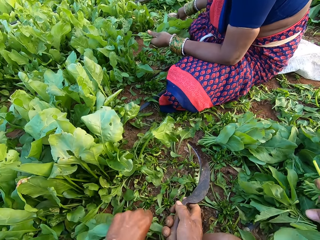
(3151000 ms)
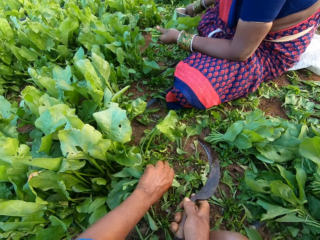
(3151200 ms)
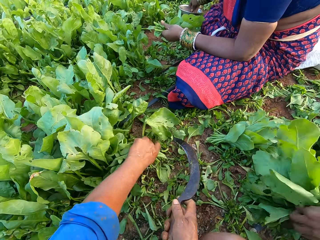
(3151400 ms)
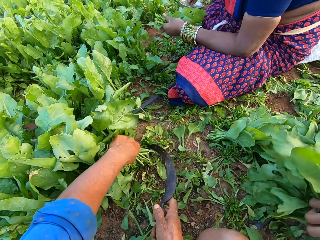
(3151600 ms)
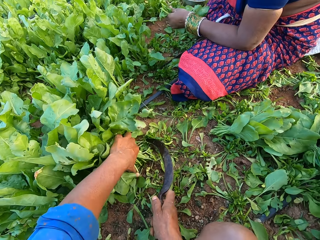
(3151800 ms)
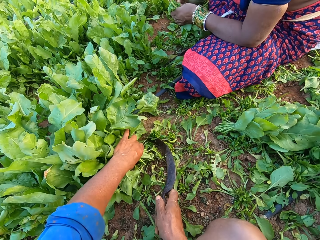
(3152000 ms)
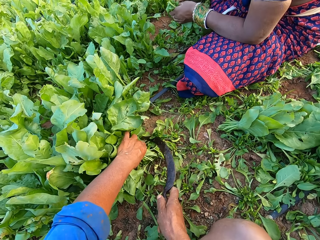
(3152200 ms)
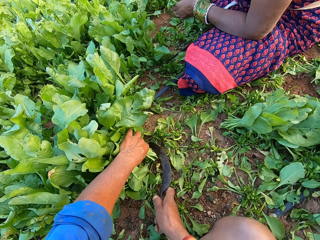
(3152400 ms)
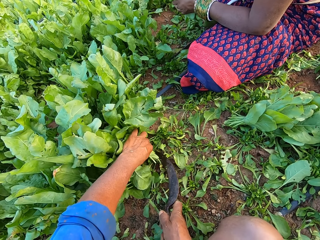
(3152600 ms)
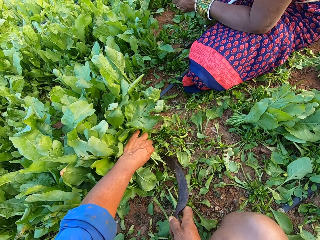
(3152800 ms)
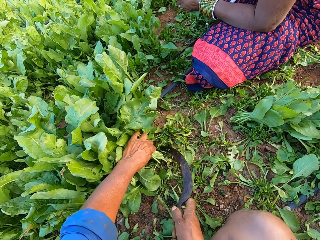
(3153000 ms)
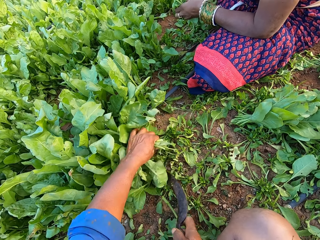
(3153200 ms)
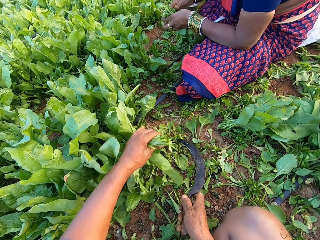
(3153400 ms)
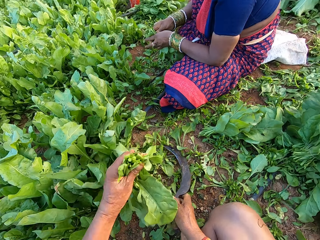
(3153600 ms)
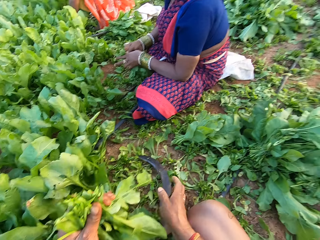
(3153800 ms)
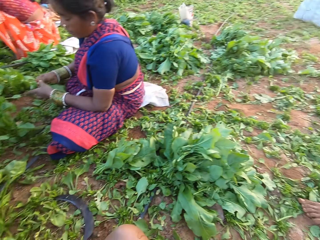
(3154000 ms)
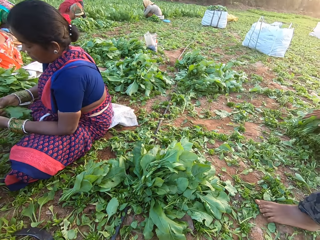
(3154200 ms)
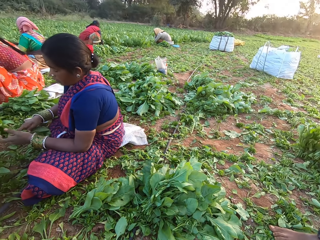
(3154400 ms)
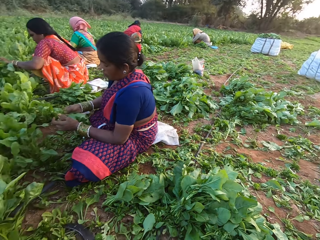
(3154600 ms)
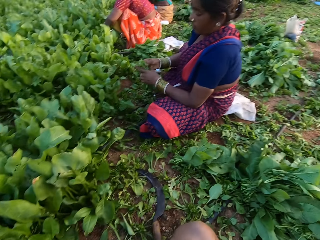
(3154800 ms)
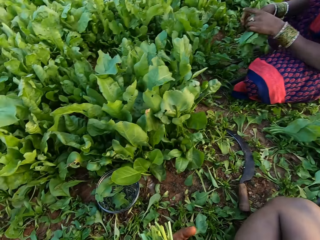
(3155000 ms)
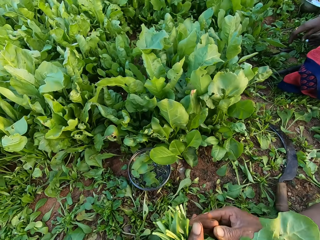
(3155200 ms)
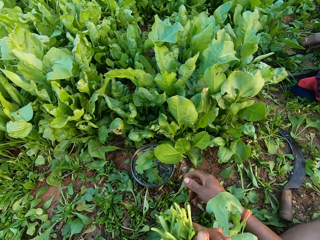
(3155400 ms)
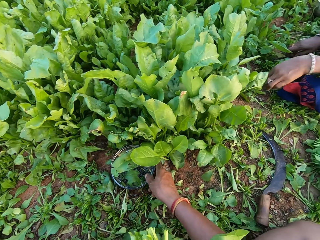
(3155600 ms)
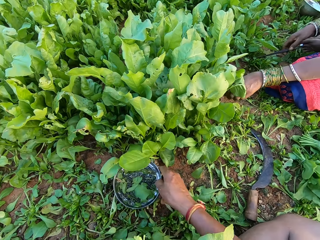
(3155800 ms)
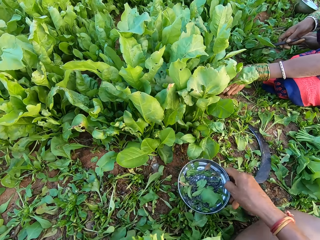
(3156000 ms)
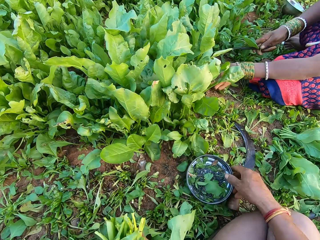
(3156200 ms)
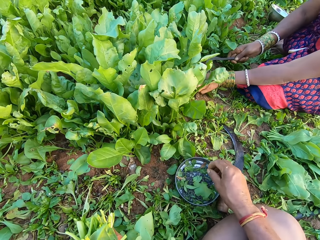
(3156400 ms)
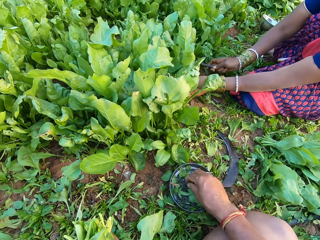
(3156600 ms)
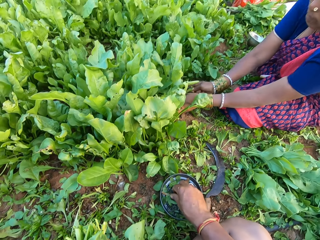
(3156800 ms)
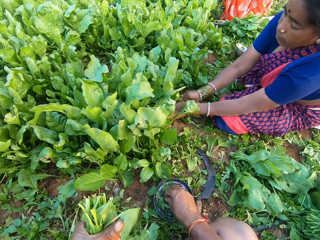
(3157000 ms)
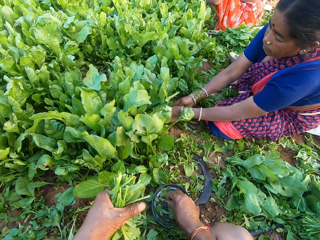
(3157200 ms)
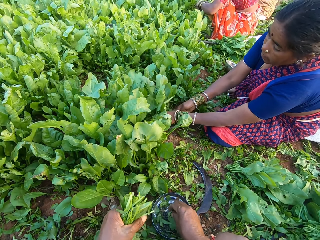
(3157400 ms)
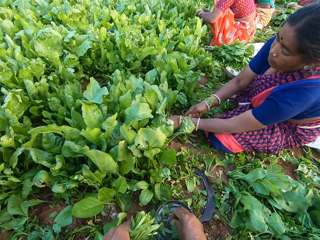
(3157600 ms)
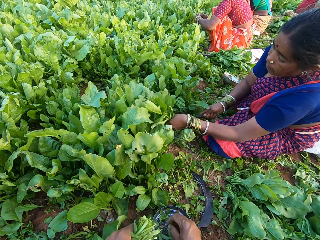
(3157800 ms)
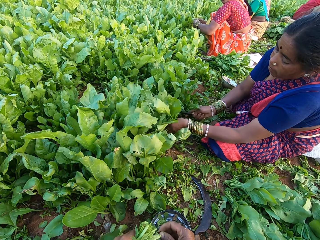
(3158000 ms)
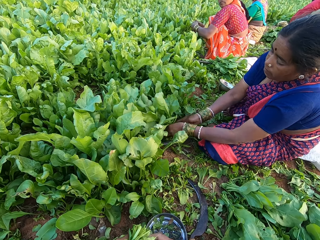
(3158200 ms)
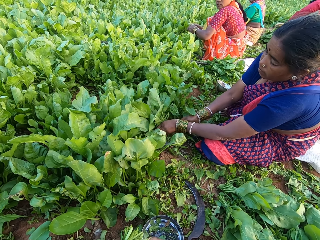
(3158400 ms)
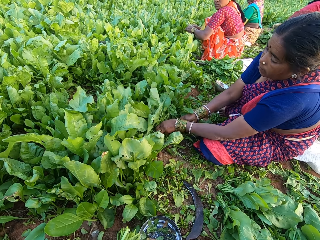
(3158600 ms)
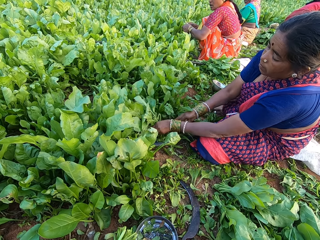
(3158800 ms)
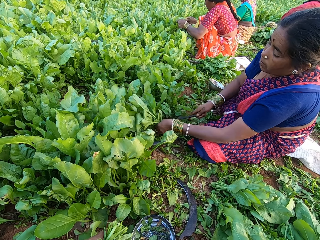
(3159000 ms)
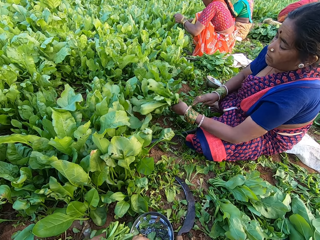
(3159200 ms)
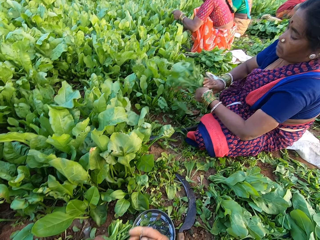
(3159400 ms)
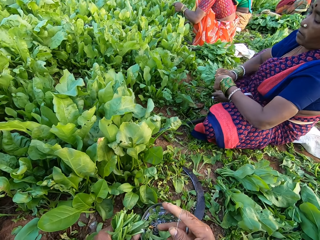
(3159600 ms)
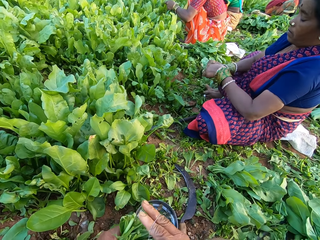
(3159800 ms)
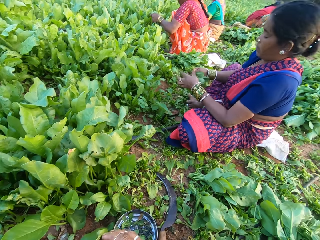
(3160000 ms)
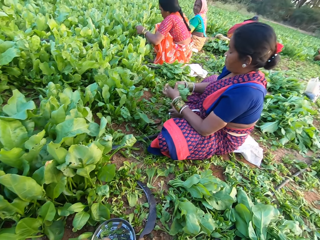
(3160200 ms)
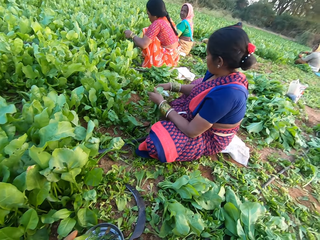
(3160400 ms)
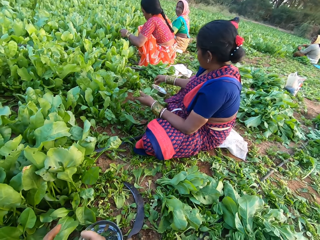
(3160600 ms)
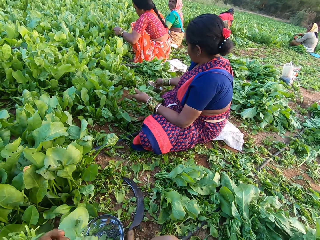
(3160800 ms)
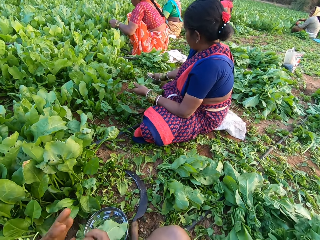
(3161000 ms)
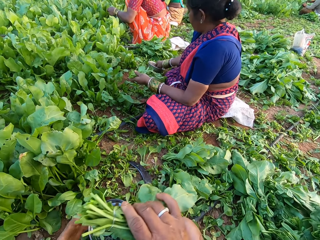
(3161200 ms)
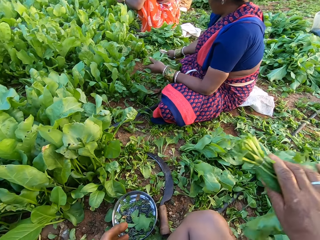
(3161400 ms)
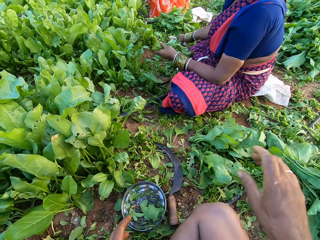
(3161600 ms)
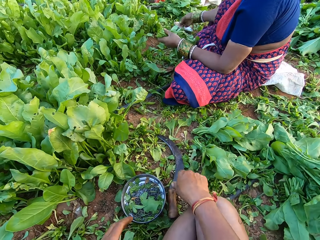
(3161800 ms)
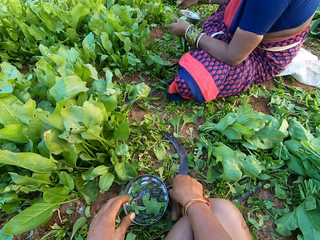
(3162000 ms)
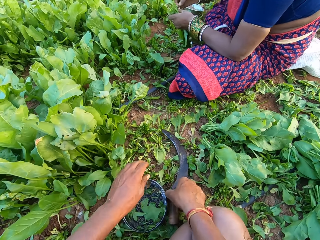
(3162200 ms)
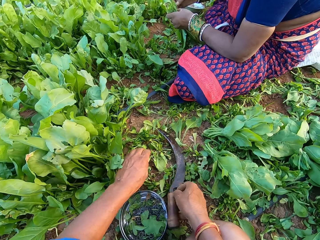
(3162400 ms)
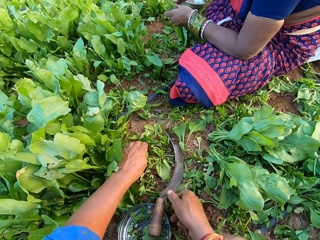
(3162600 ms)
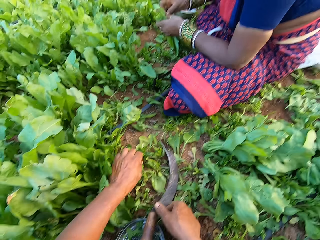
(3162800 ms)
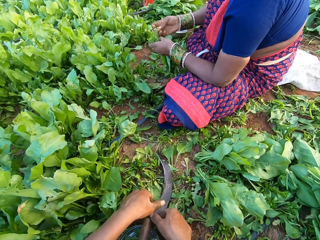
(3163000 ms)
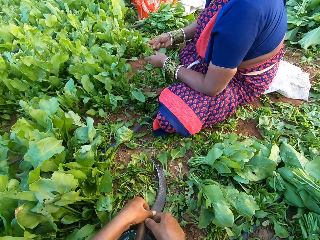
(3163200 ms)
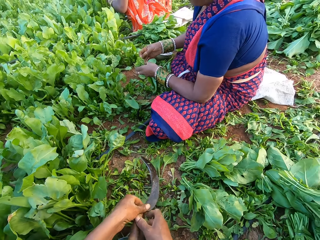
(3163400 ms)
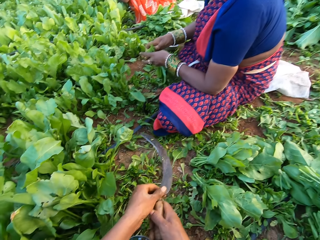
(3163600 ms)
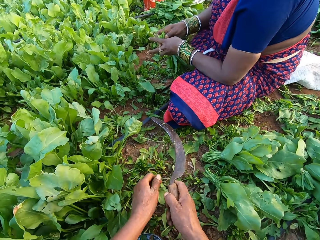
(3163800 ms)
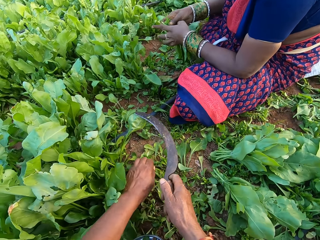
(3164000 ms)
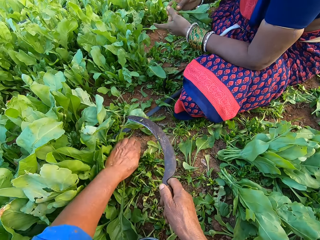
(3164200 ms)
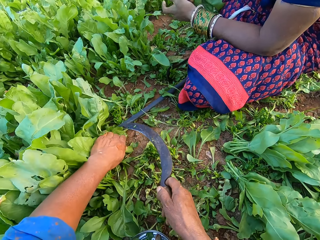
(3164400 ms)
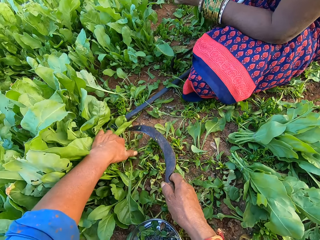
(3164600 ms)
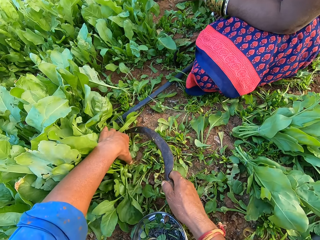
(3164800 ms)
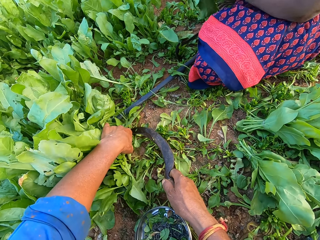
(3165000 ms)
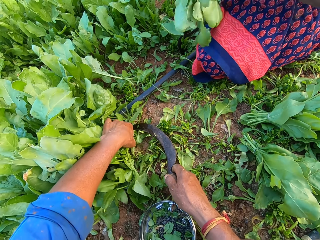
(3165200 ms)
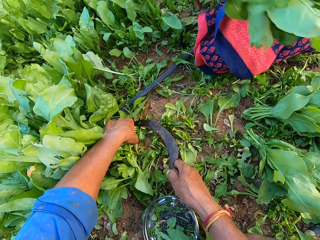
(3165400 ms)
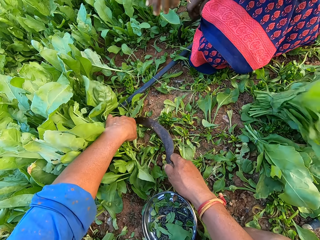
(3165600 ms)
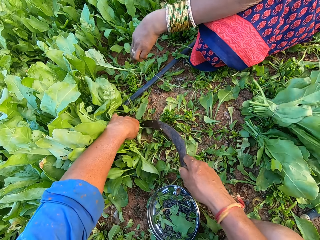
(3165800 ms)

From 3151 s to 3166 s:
The woman holds the collard green vegetables with her left hand. She picks a rubber from a bowl on the ground with her right hand. The camera wearer drops the sickle. He cuts the kales. He moves the bowl on the ground with his right hand. The woman cuts some collard green vegetables in her left hand with the sickle in her right hand. The camera wearer picks a rubber band from the bowl on the ground with his right hand. The woman drops the sickle on the ground with her right hand and holds the collard green vegetables with both hands. The camera wearer binds the collard green vegetables in his left hand with the rubber in his right hand. The woman holds the collard green vegetables with her left hand. She picks a rubber from the bowl on the ground with her right hand. The camera wearer drops the collard green vegetable on the ground with his right hand. He picks the sickle from the ground with his right hand. He holds the sickle with both hands. He holds the sickle with his right hand. The woman binds the collard green vegetables in her left hand with the rubber in her right hand. The camera wearer cuts some collard green vegetables in his left hand with the sickle in his right hand. The woman drops the collard green vegetable on the ground with her left hand.

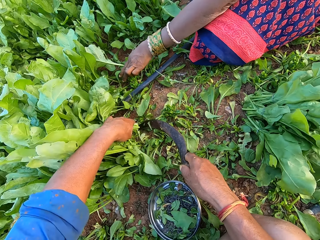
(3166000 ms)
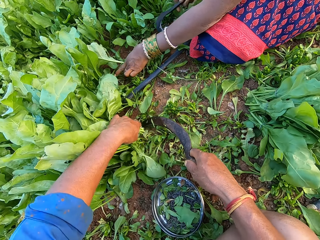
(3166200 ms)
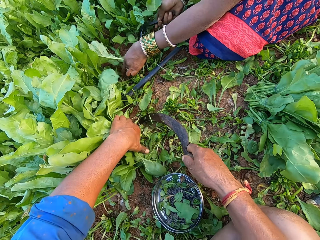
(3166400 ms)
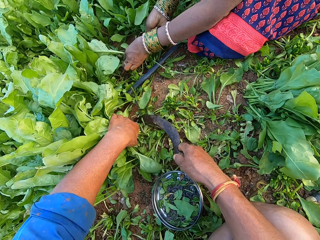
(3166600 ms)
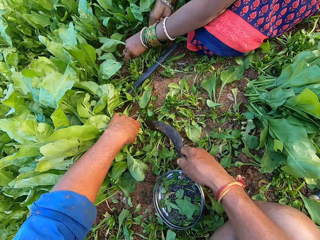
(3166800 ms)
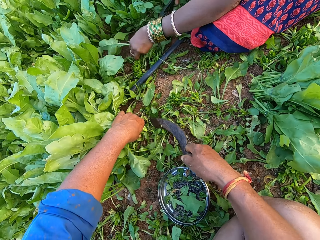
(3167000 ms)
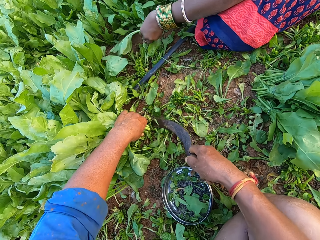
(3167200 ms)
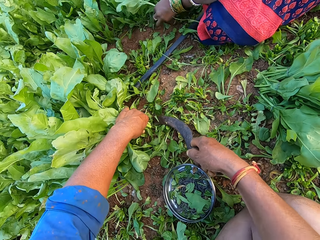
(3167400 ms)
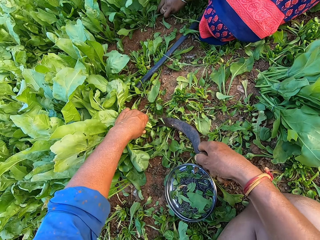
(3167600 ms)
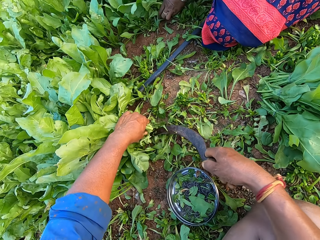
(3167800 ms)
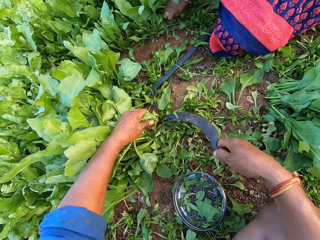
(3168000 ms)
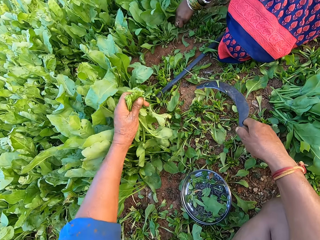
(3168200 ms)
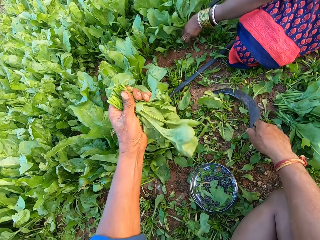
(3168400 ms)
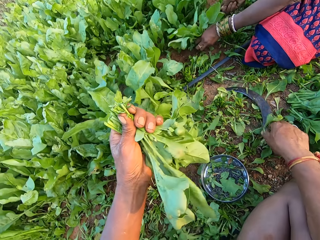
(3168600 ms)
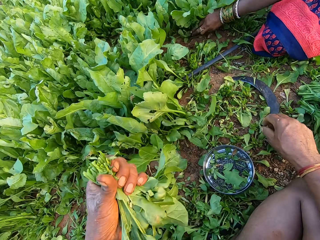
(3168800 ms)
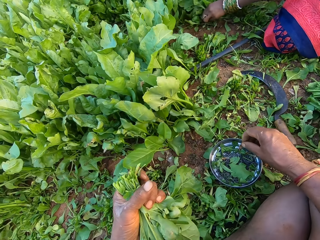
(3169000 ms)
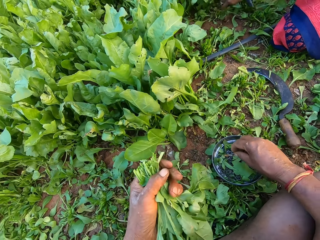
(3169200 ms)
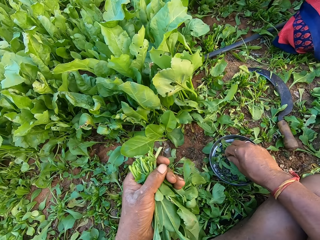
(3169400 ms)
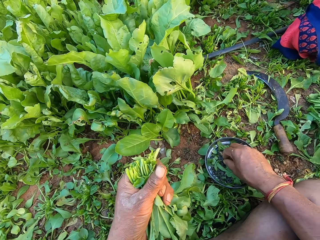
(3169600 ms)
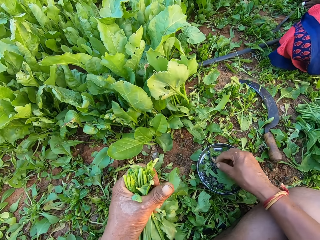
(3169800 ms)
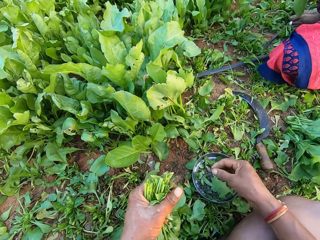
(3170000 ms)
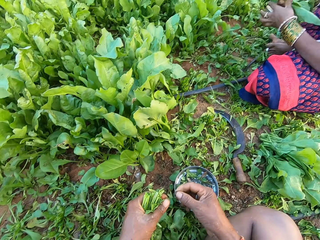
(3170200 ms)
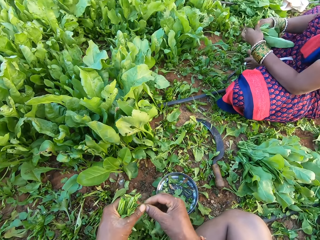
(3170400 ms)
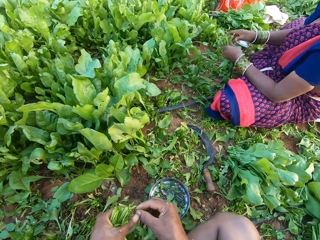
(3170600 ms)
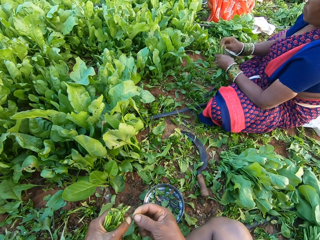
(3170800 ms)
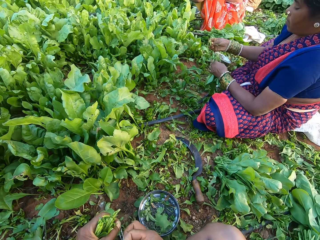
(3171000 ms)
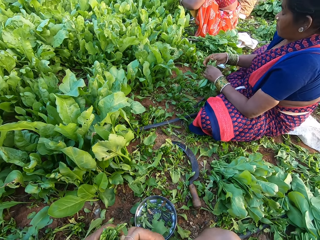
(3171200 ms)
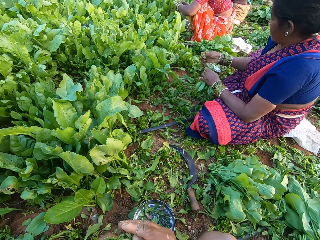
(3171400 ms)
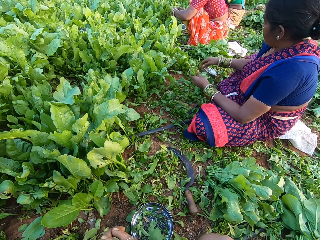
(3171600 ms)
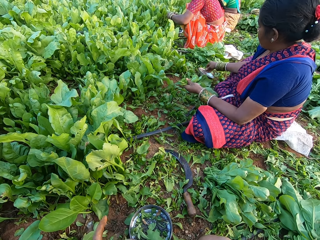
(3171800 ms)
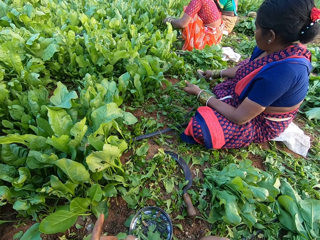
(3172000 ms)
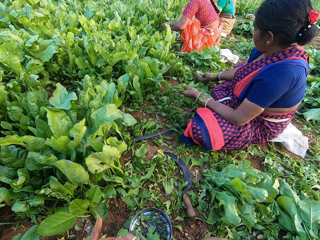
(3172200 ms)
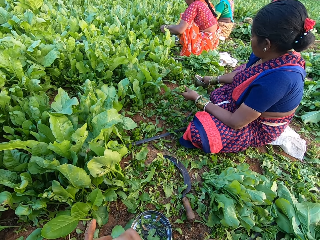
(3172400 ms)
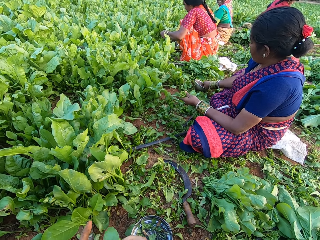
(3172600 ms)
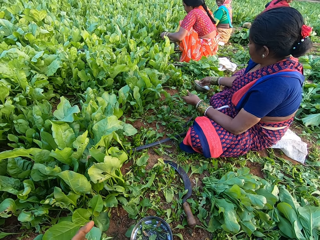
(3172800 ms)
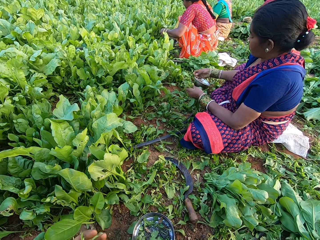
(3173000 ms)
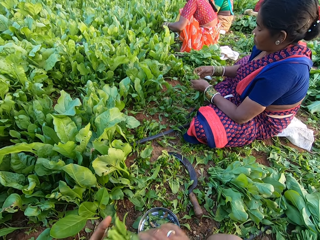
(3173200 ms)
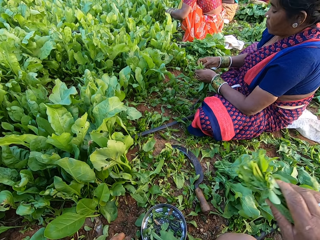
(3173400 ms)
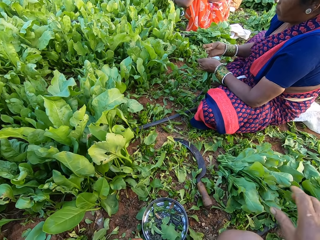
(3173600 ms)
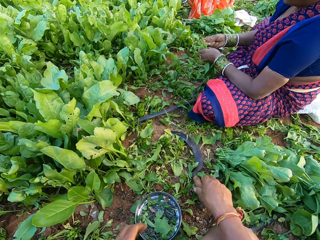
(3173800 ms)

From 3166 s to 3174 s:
The woman cuts some collard green vegetables in her left hand with the sickle in her right hand. The camera wearer drops the sickle on the ground with his right hand. He picks a rubber band from the bowl on the ground with his right hand. He holds the rubber with both hands. The woman cuts some collard green vegetables in her left hand with the sickle in her right hand. The camera wearer binds the collard green vegetables in his left hand with the rubber in his right hand. The woman picks a rubber from the bowl on the ground with her right hand. The camera wearer drops the collard green vegetable on the ground with his right hand.
